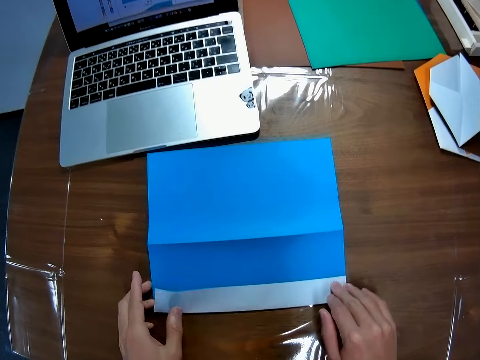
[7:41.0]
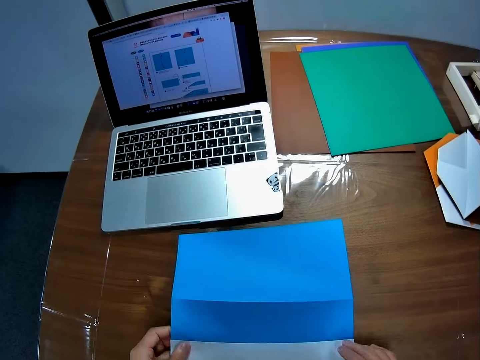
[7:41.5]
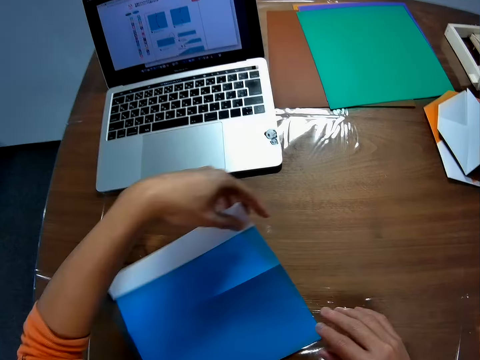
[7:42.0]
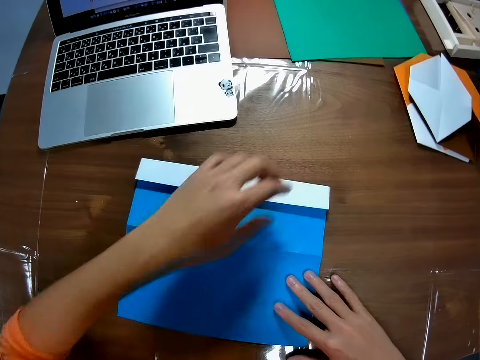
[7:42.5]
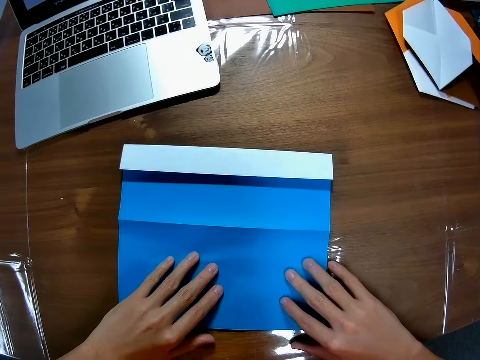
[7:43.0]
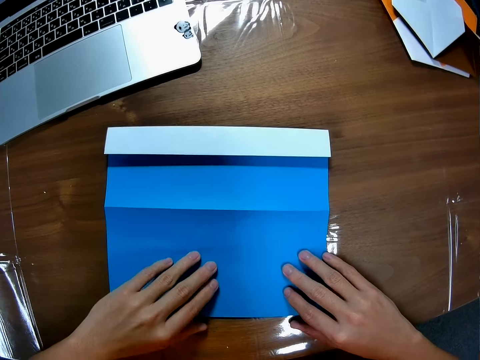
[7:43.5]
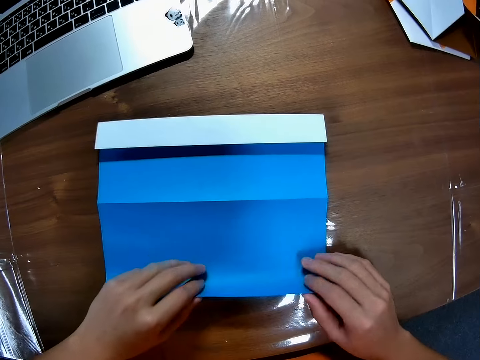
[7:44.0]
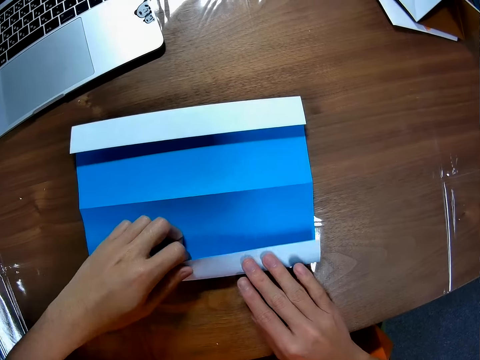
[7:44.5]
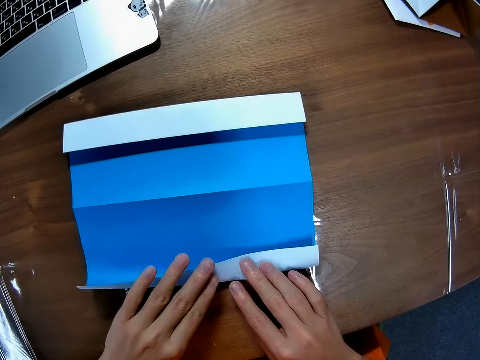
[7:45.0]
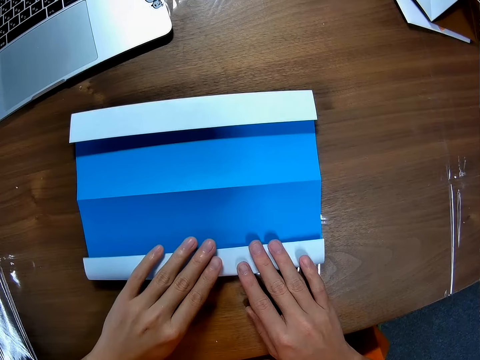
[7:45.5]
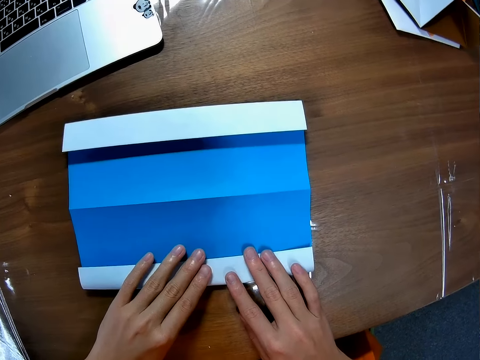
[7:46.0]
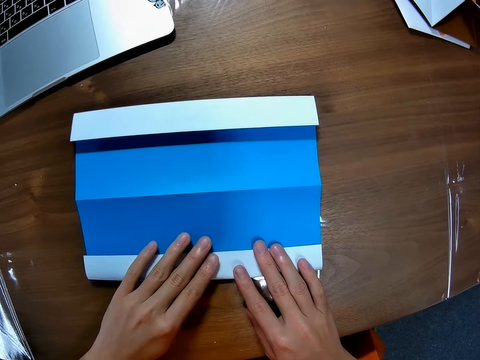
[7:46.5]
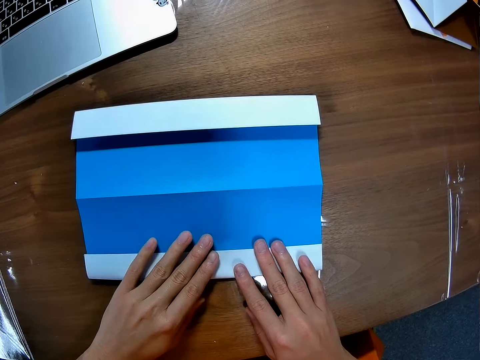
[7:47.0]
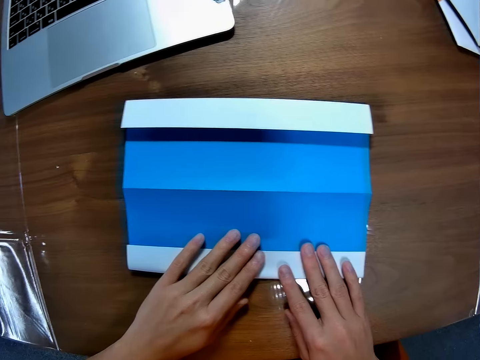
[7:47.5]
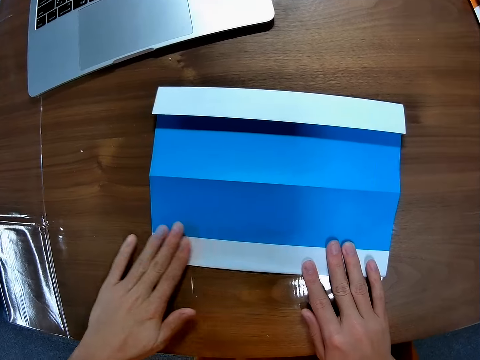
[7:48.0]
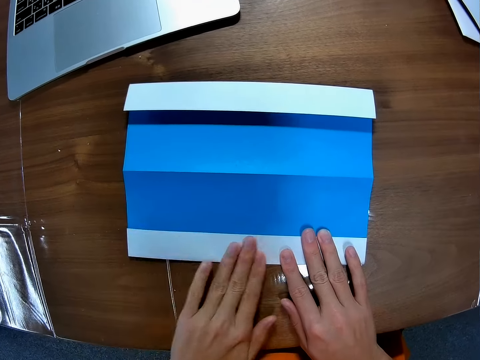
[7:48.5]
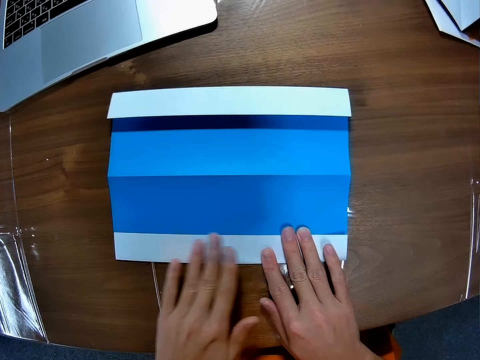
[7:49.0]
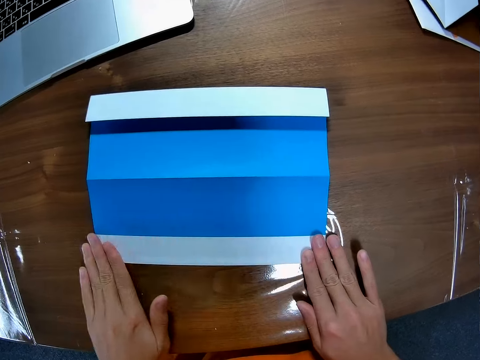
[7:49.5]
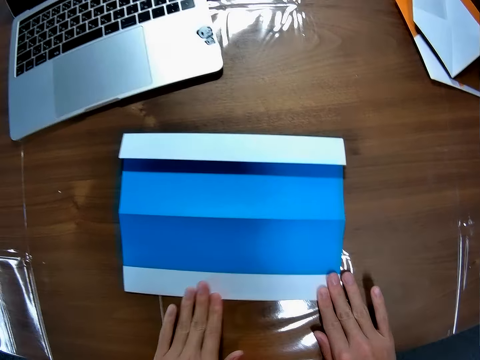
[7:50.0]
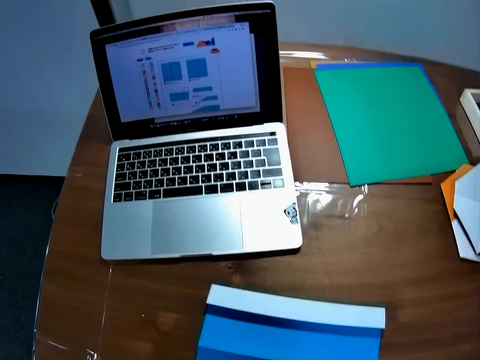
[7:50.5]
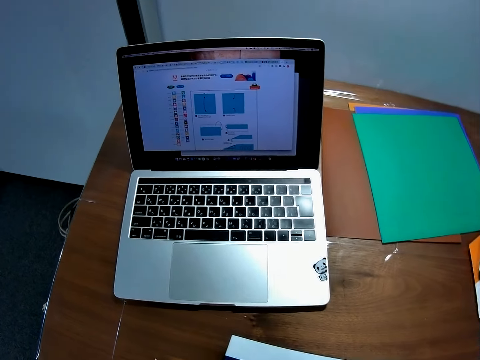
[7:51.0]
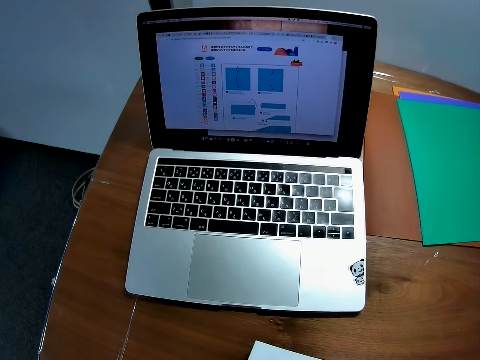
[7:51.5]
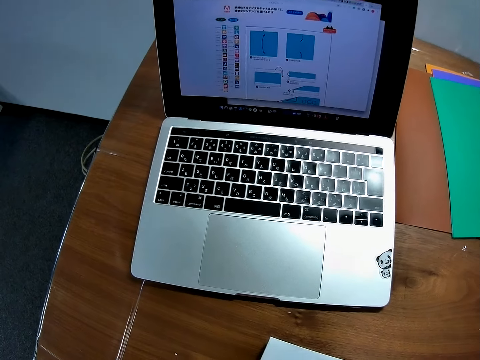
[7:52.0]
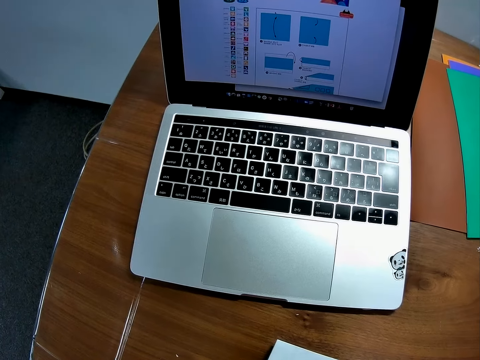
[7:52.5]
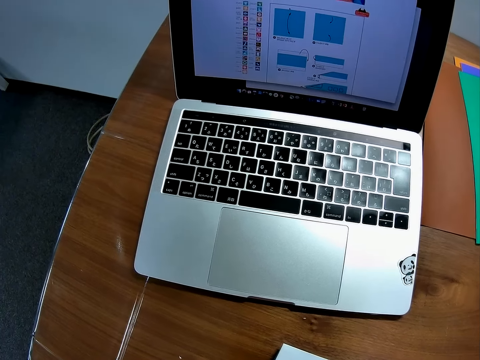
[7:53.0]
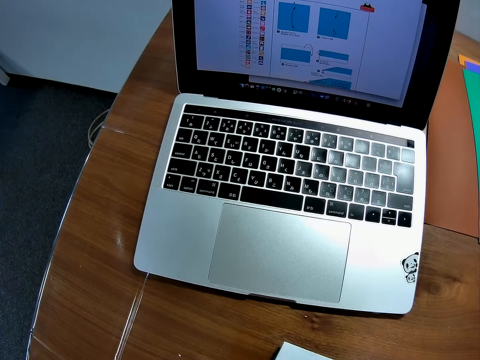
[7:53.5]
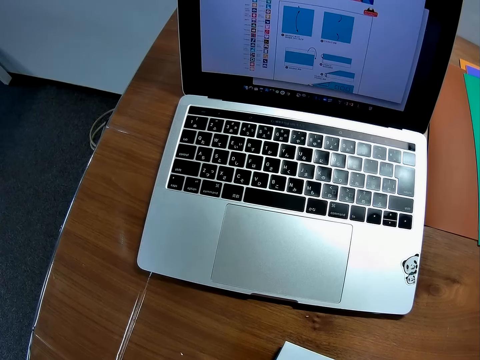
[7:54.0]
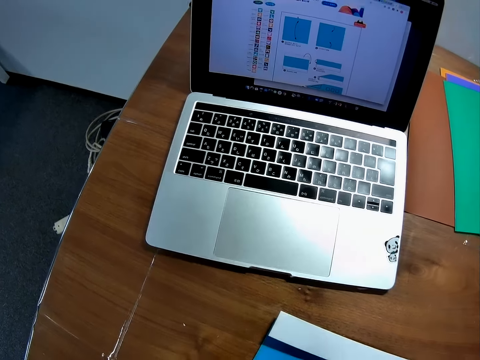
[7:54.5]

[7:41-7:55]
The camera wearer turns the paper on the table. He folds the paper on the table. He smoothens the edge of the paper on the table with his fingers. He looks at the machine.

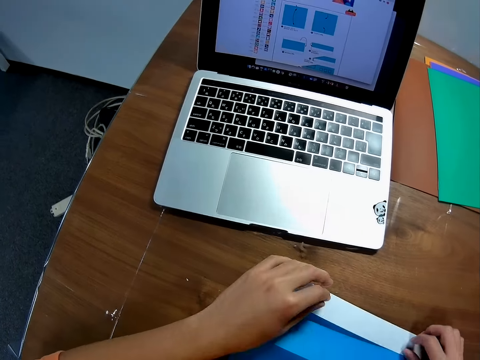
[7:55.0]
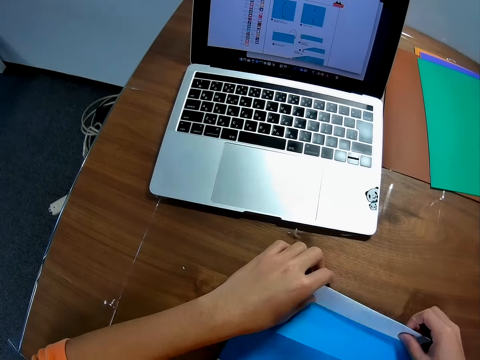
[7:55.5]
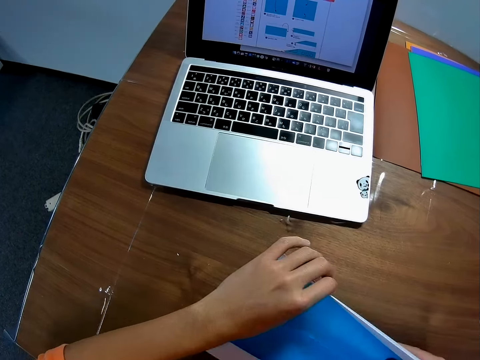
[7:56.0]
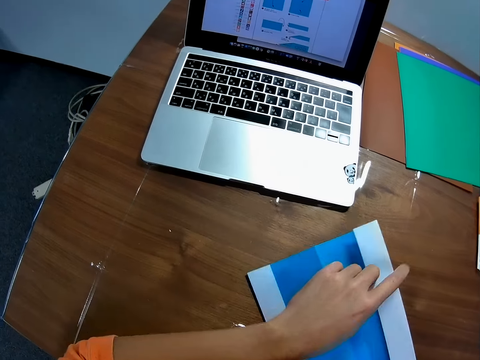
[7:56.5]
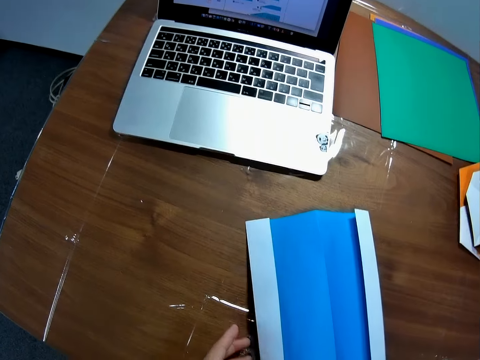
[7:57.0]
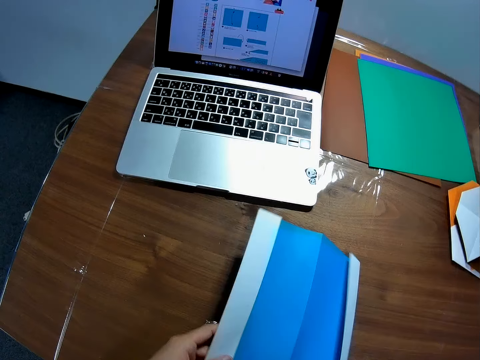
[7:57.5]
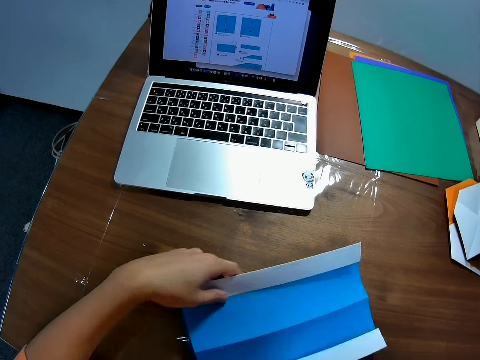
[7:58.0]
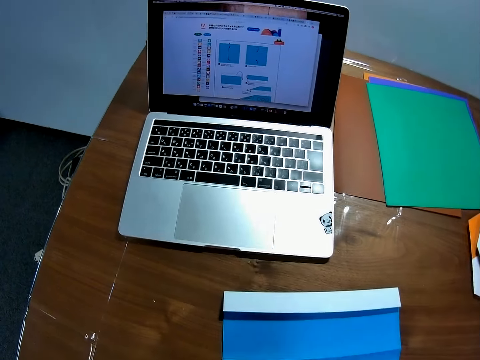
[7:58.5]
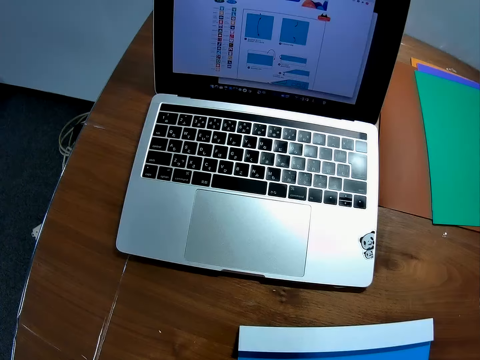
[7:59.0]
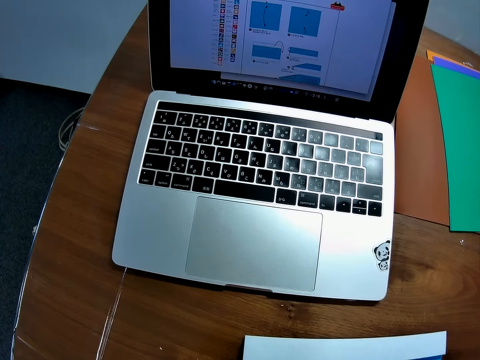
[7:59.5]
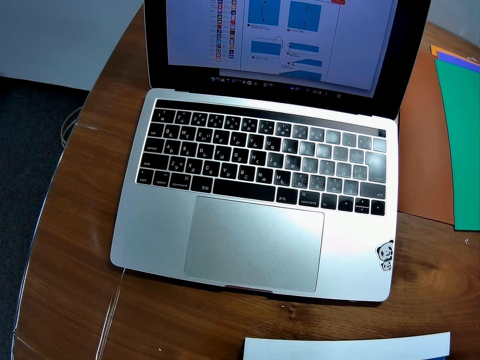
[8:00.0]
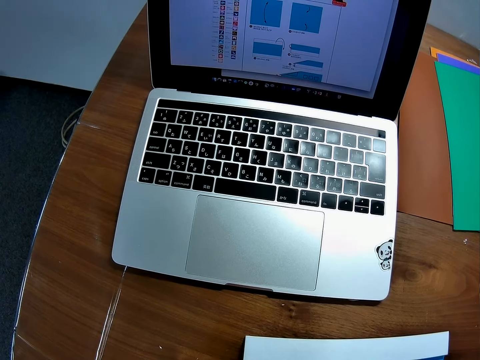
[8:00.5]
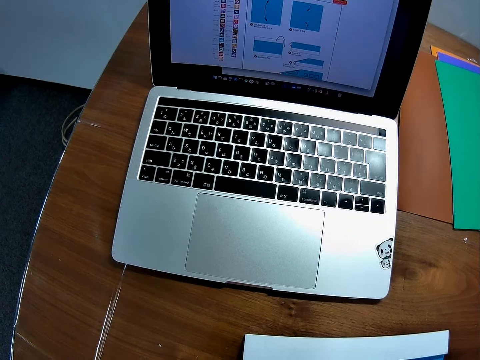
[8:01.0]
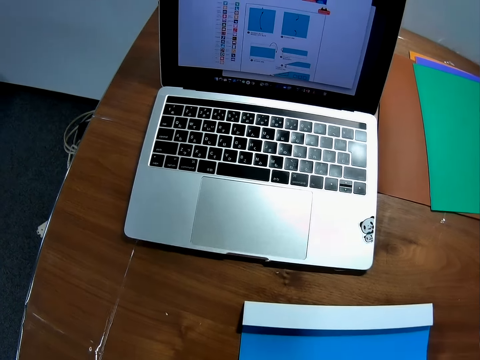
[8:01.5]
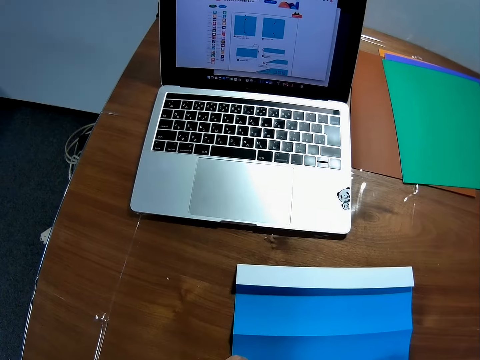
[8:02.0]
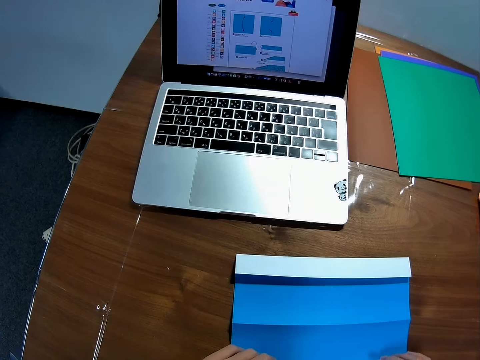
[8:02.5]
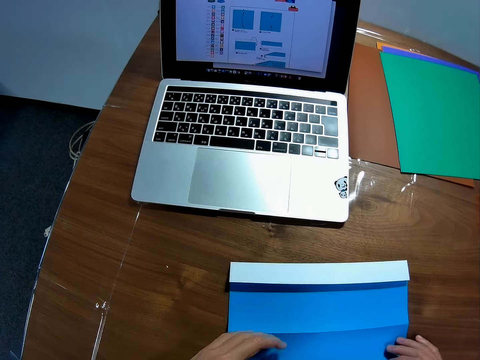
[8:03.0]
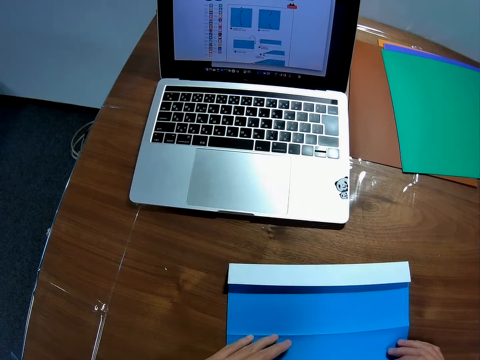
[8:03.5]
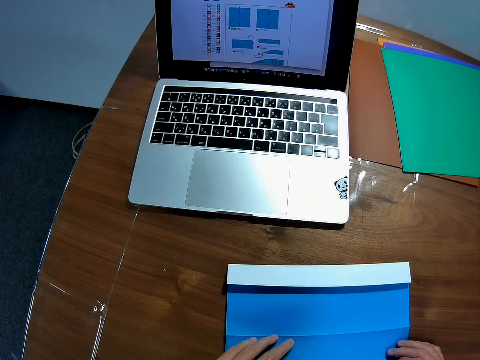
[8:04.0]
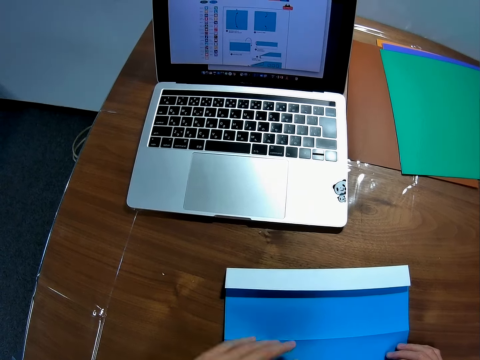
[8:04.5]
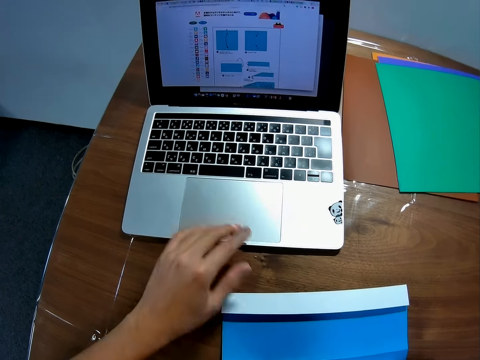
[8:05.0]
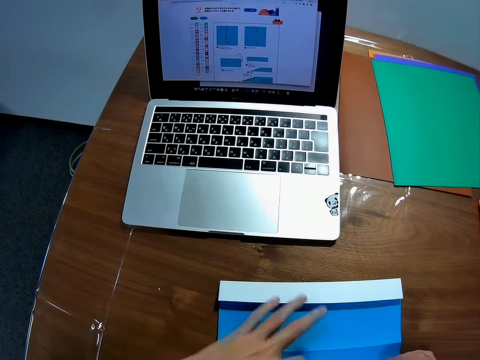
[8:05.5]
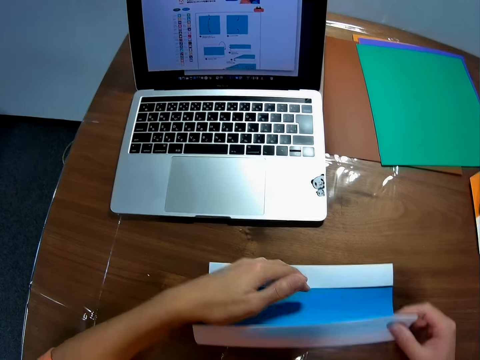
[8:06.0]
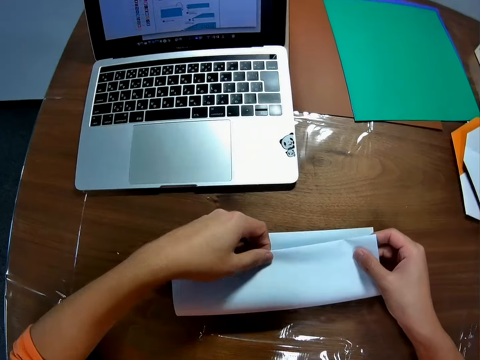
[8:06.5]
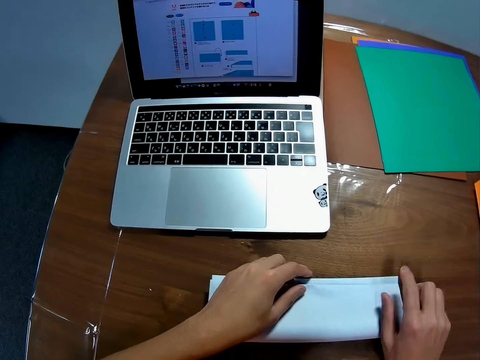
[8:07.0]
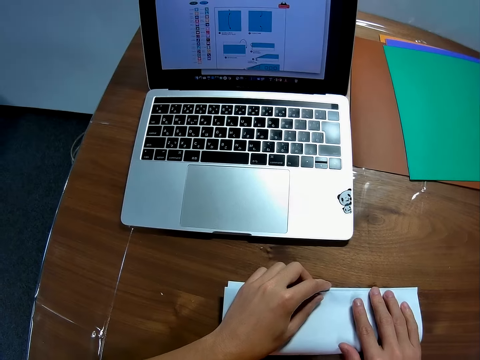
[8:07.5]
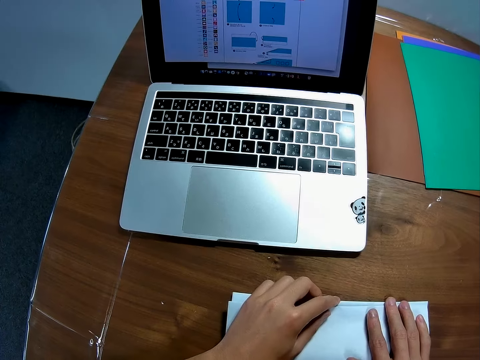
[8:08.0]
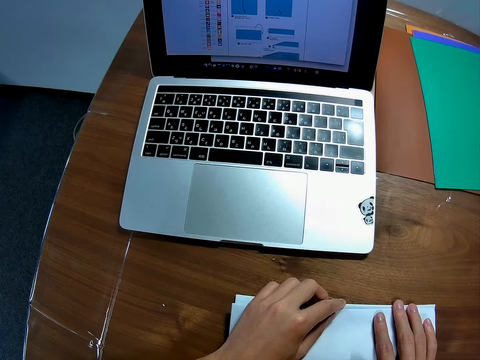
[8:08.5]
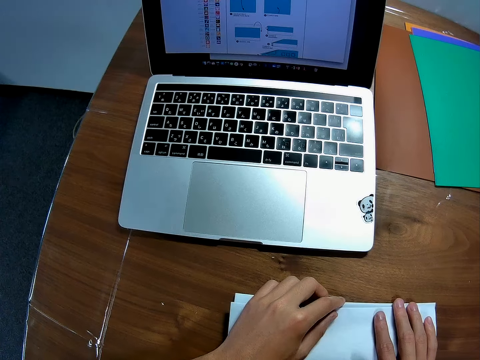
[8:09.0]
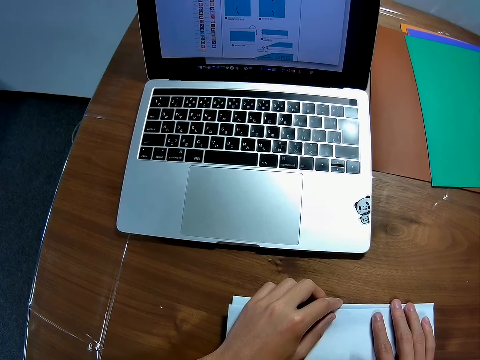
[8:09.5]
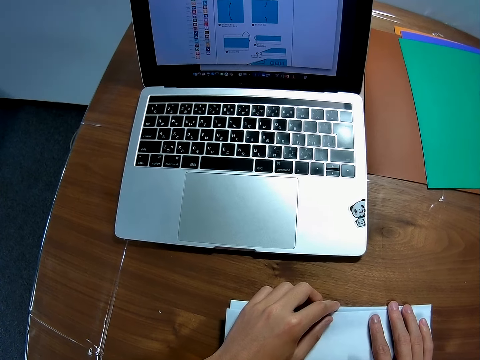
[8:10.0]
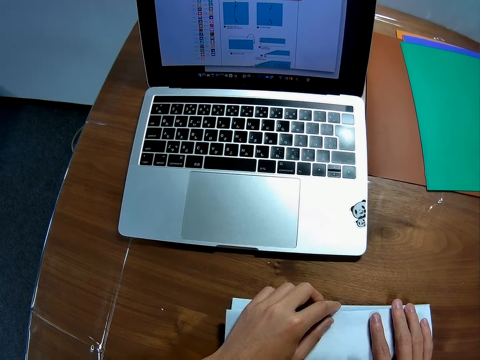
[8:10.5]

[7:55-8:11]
The camera wearer turns the paper on the table. They look at the machine. They fold the paper on the table.
